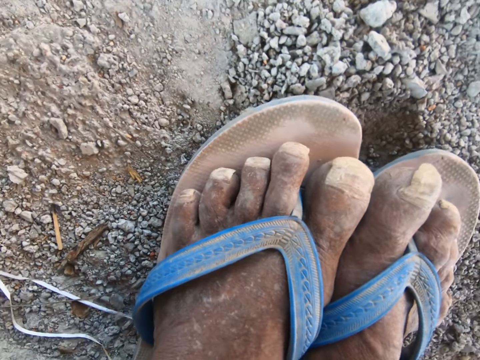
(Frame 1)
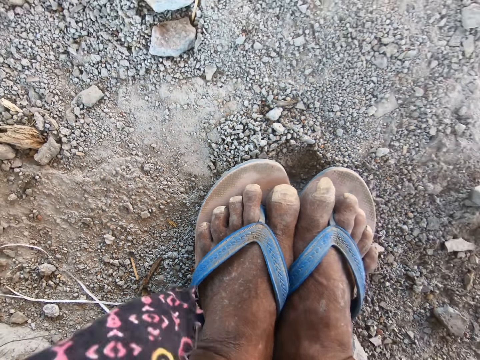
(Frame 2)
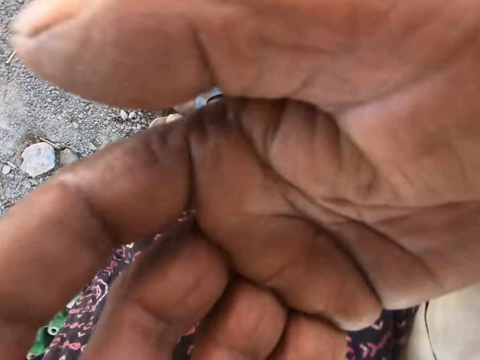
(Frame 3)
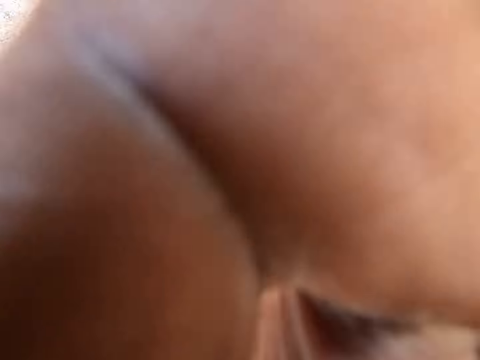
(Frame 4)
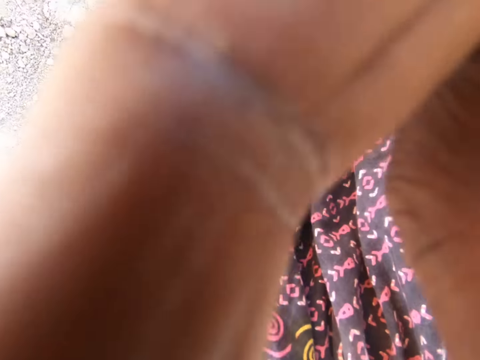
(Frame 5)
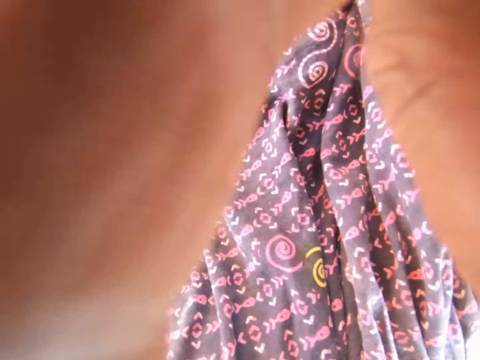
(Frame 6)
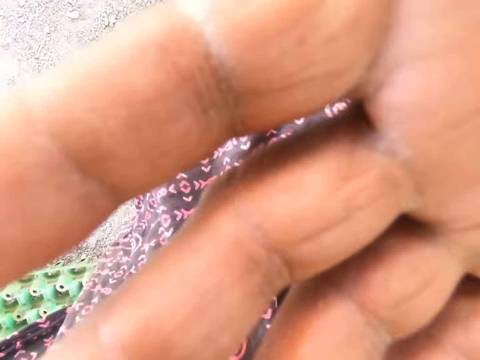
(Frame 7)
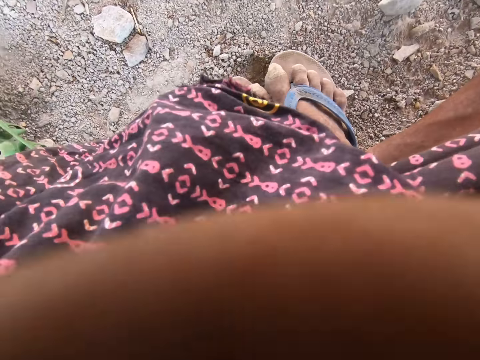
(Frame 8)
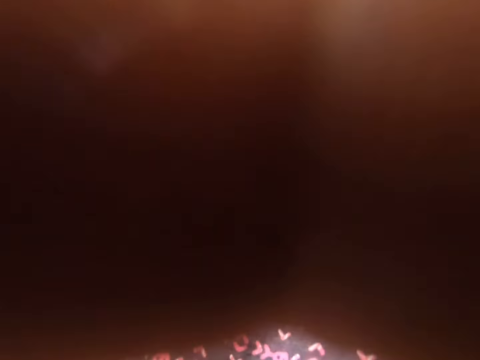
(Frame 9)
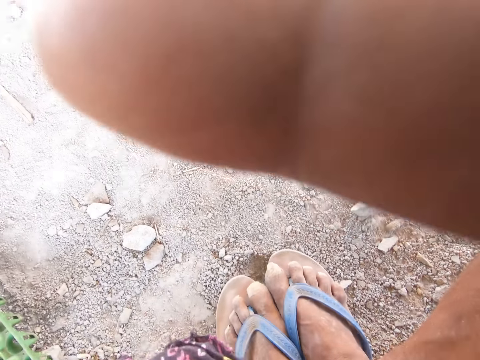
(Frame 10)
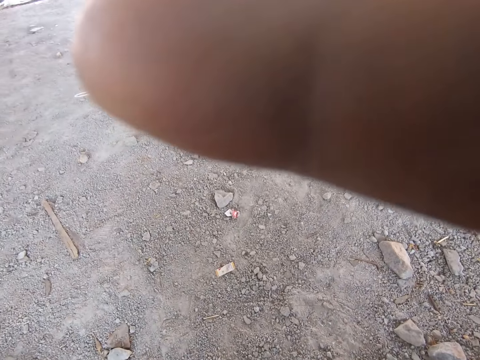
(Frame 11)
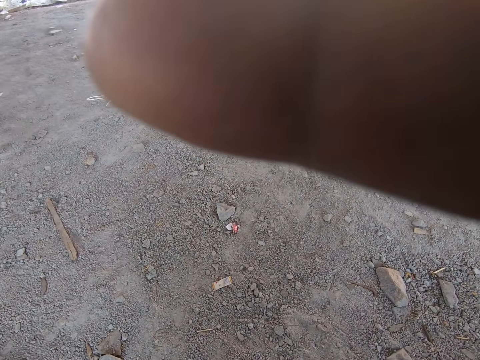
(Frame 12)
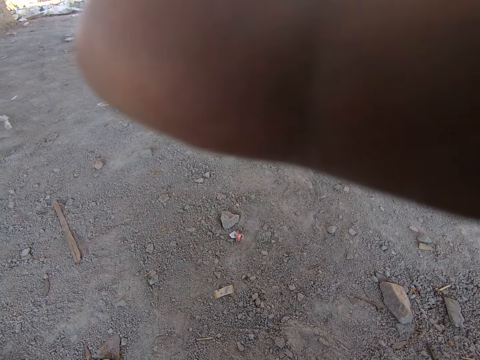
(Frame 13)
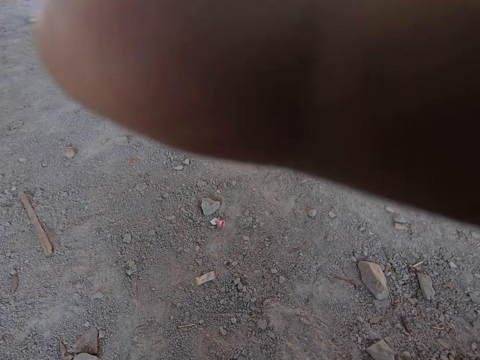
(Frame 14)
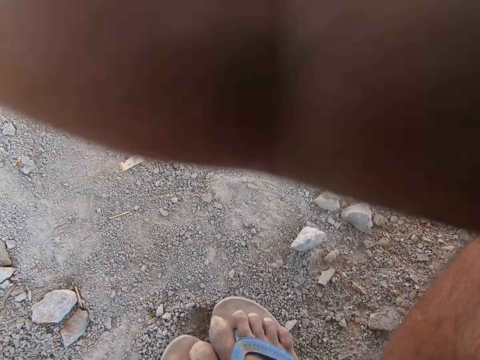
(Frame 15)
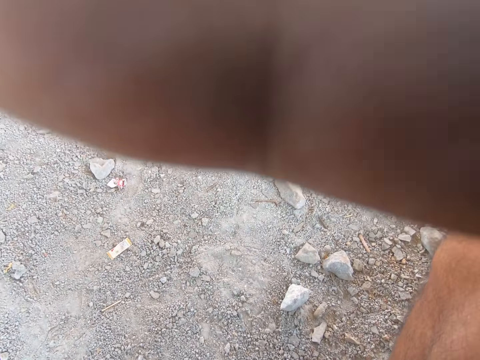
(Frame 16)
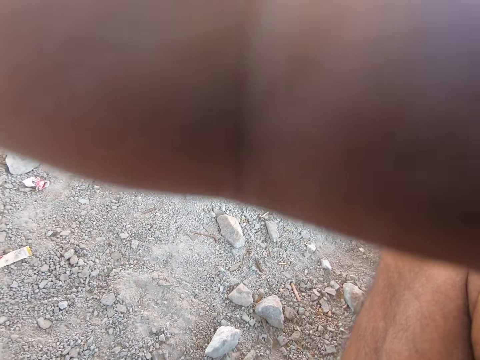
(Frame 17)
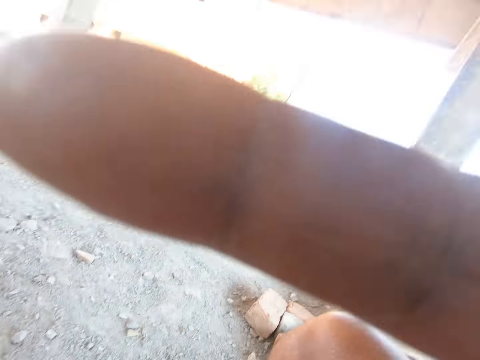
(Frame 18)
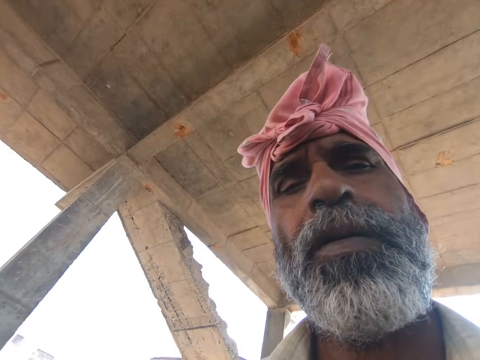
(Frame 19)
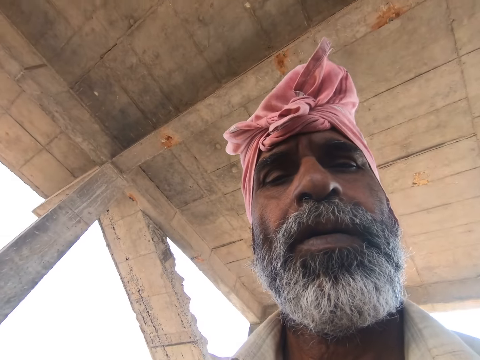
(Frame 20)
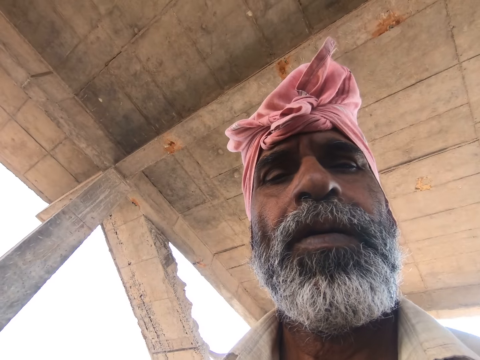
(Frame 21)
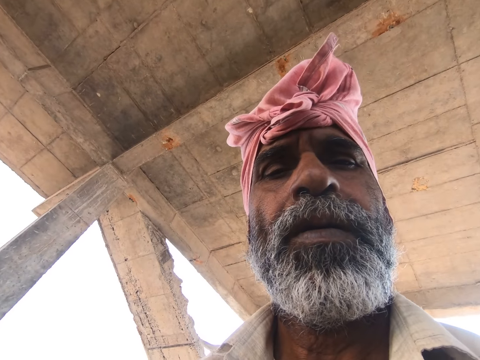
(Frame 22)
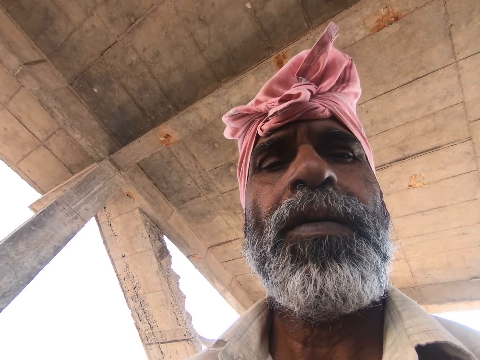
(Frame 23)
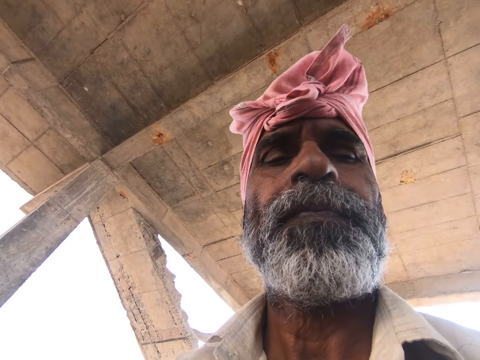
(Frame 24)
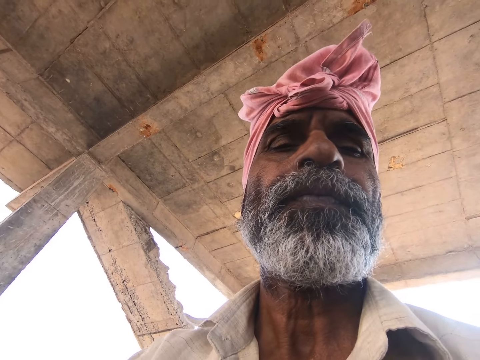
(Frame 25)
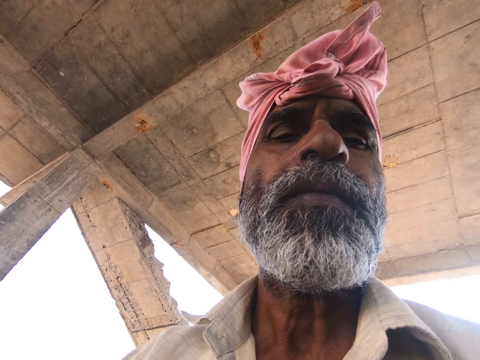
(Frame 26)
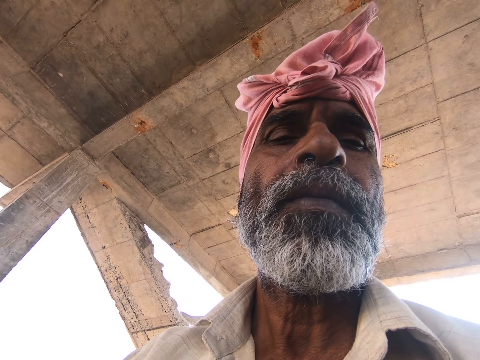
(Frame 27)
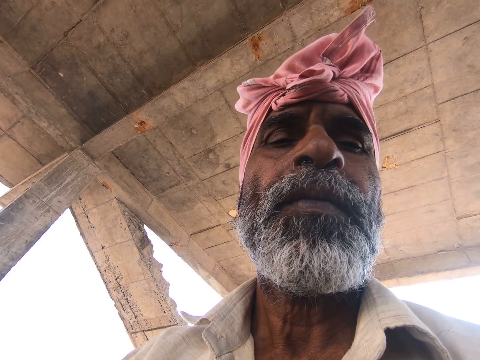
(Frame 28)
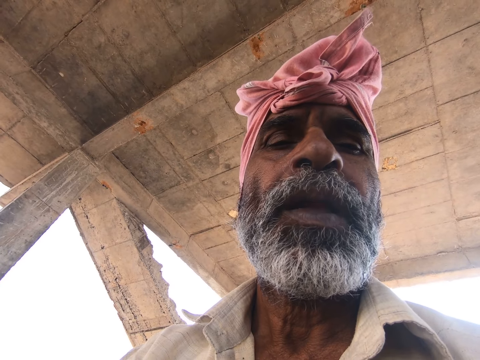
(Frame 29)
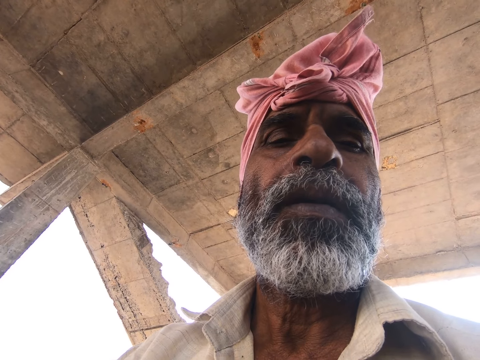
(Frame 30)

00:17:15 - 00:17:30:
The camera wearer adjusts the camera on the head with his hands. He stares at the camera.
